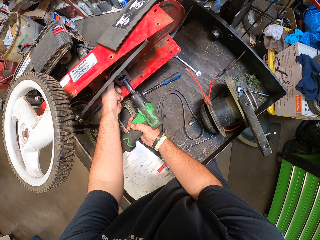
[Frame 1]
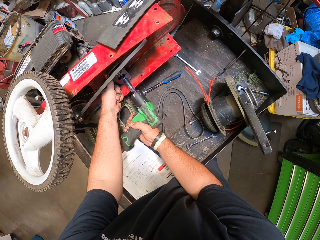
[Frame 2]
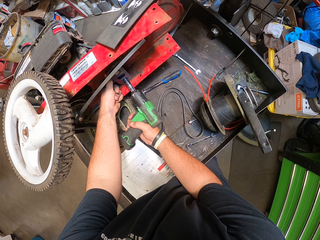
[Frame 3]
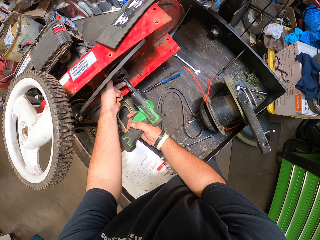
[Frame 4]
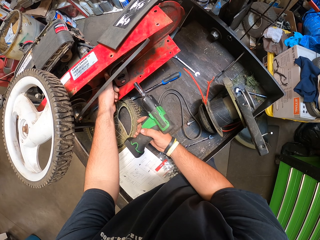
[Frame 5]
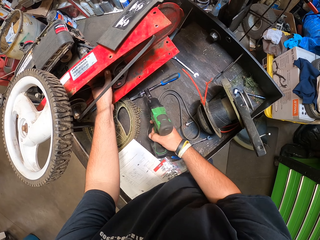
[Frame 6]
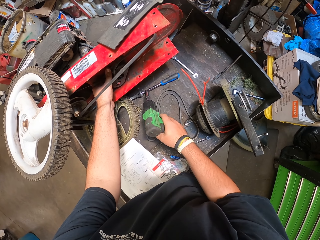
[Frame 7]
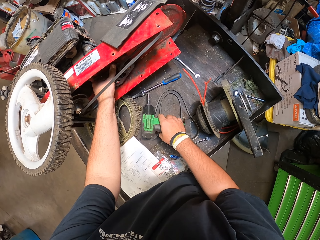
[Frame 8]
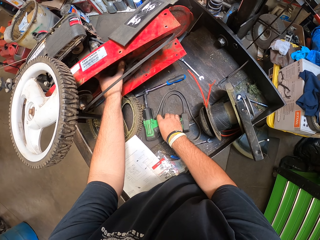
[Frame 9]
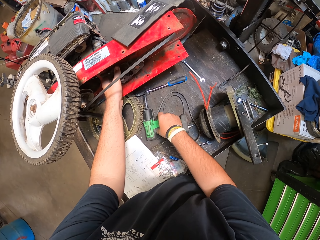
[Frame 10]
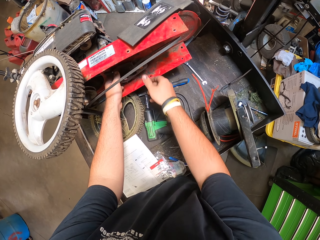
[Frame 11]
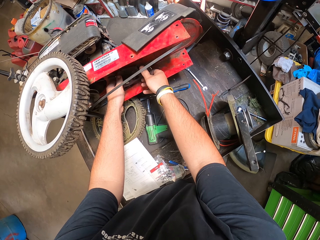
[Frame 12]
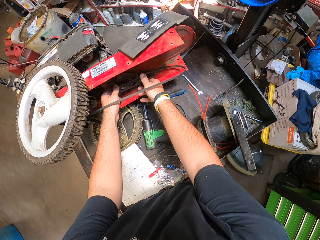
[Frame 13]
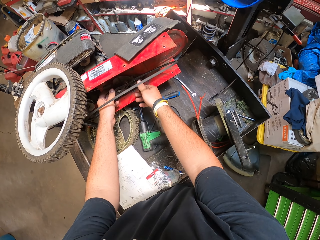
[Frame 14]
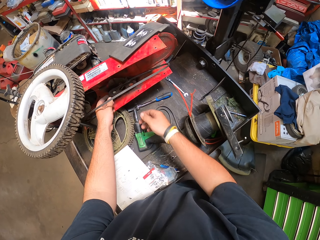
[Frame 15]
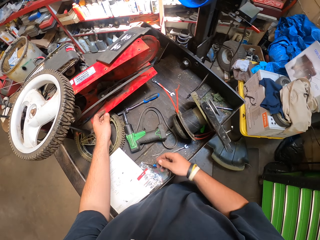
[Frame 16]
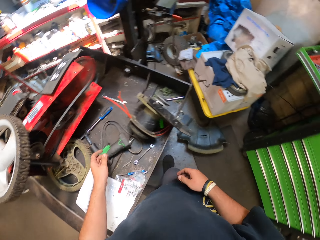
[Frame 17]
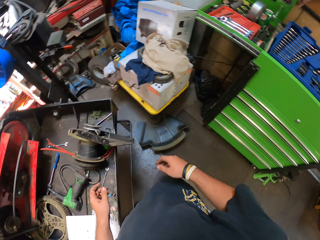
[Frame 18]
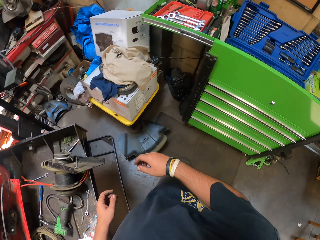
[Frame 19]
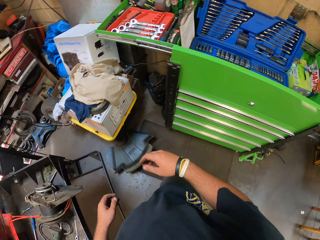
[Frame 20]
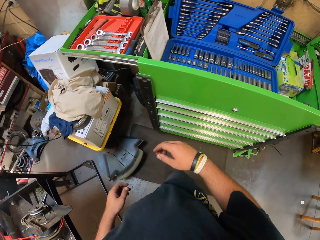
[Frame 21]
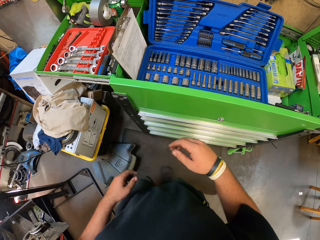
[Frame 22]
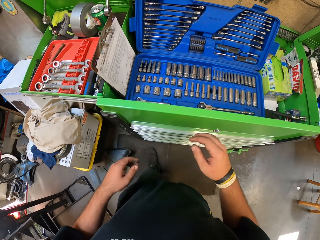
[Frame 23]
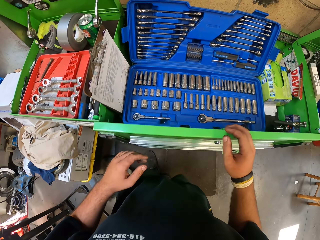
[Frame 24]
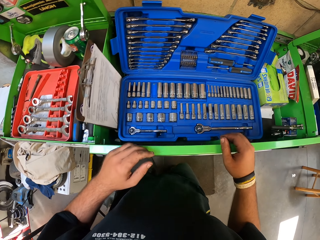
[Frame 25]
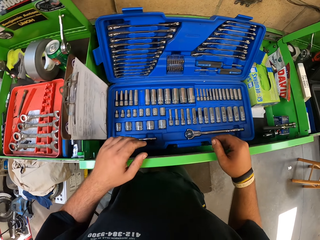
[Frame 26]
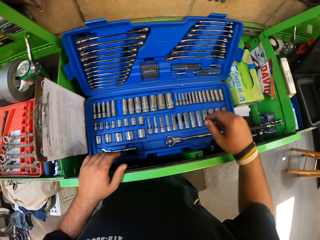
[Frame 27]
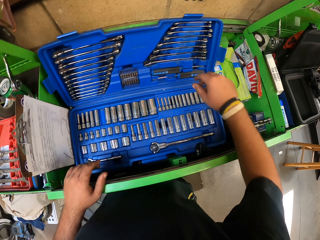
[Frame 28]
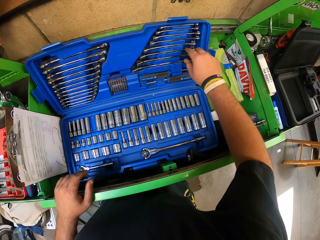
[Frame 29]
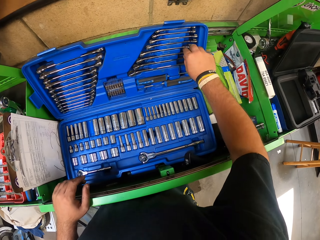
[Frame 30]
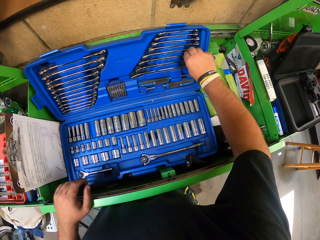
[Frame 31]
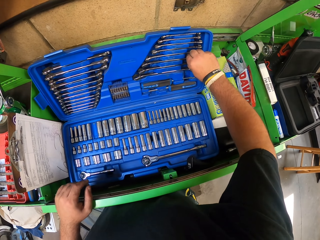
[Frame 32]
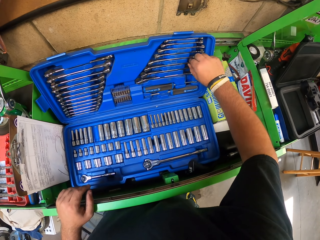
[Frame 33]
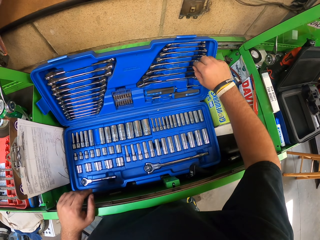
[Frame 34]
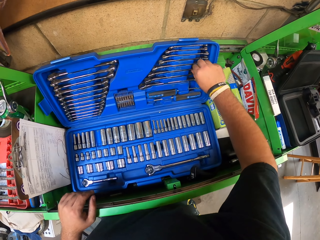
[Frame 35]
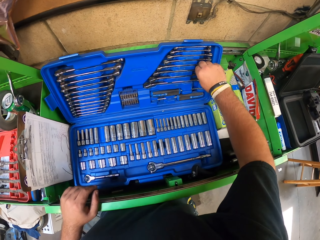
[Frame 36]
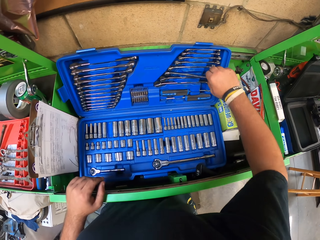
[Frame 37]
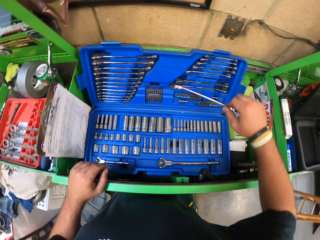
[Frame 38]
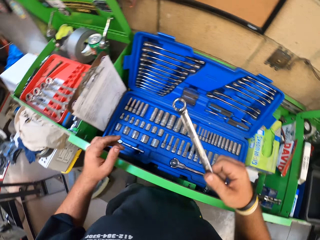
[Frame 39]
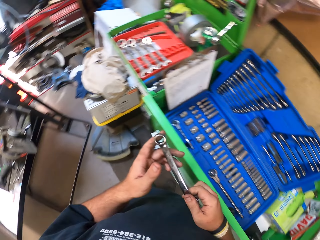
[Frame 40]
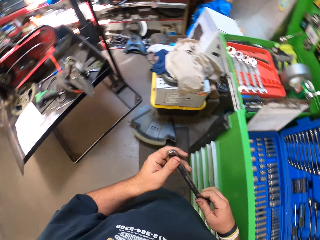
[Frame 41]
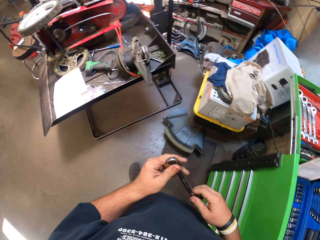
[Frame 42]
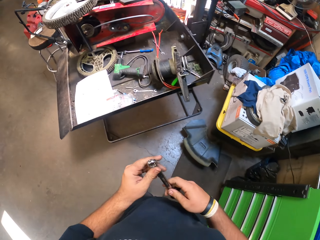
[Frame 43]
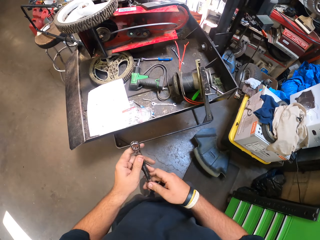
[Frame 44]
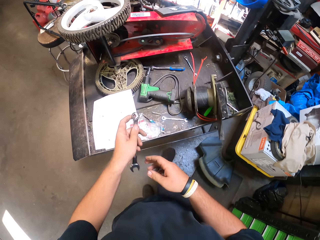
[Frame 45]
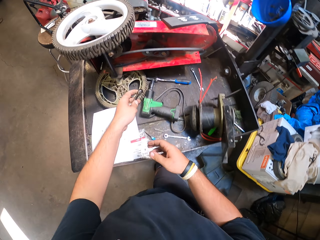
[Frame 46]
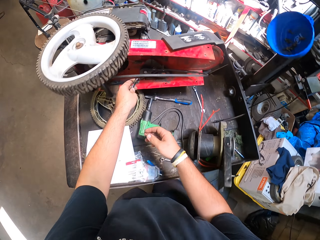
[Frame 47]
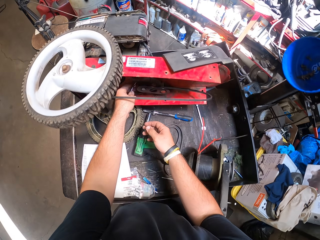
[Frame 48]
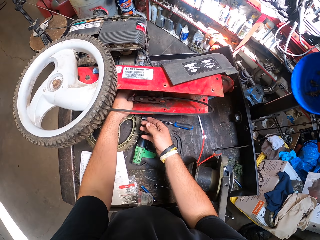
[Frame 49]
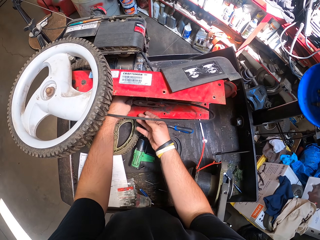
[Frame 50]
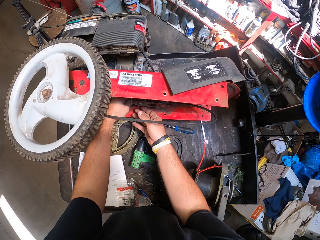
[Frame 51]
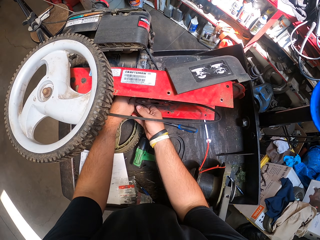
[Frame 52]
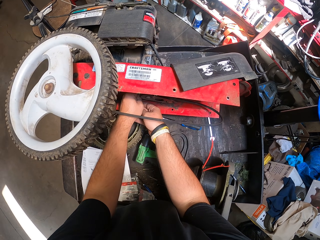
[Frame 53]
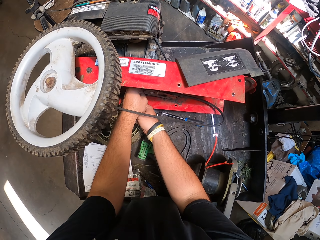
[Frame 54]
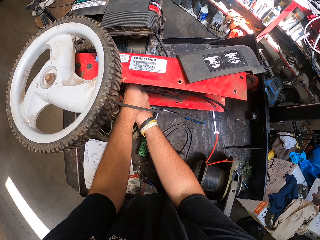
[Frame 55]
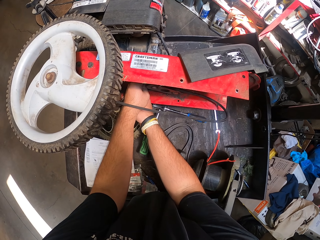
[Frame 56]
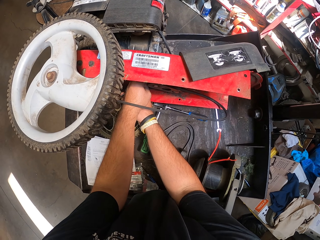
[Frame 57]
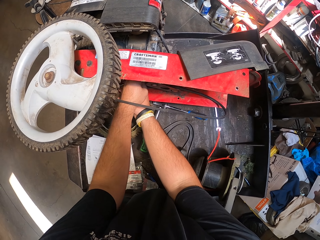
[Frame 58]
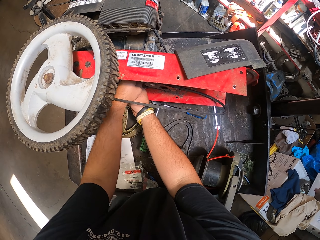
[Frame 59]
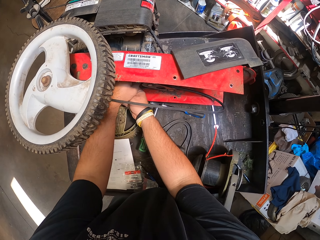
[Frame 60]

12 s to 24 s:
The camera wearer puts the impact driver on the surface. They hold a metal plate. They walk in the garage. They take a spanner. They hold the spanner. They walk in the garage. They adjust a nut.

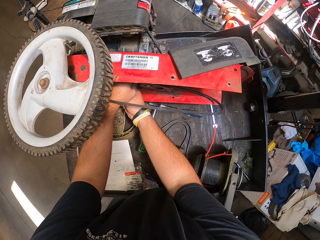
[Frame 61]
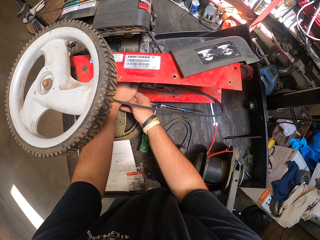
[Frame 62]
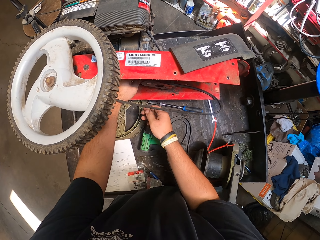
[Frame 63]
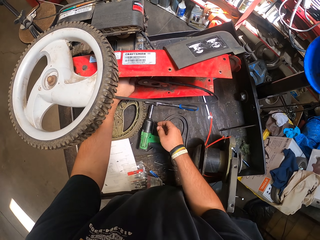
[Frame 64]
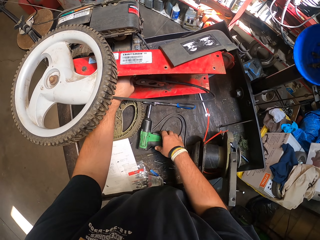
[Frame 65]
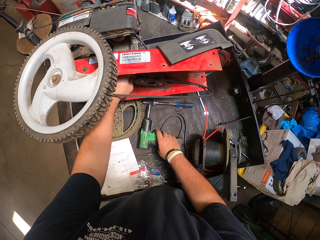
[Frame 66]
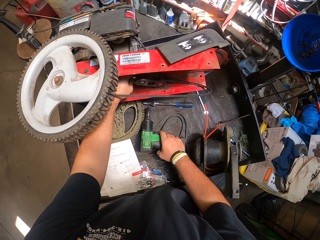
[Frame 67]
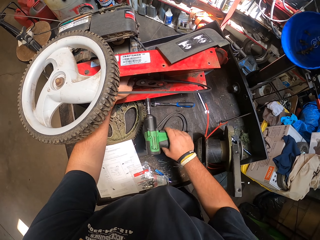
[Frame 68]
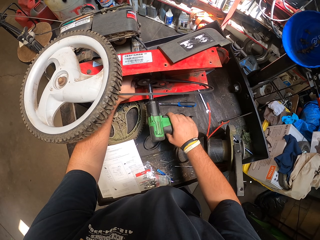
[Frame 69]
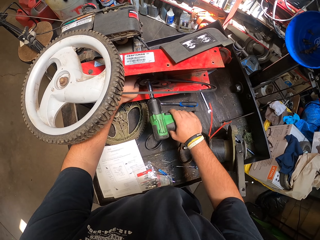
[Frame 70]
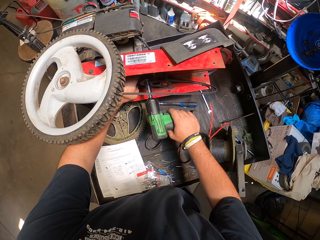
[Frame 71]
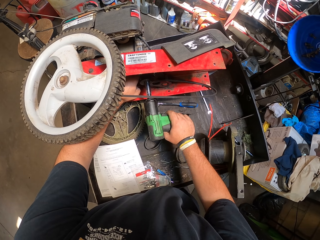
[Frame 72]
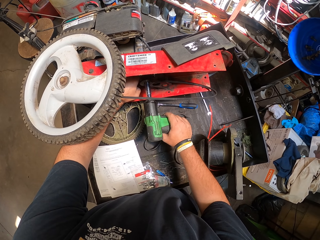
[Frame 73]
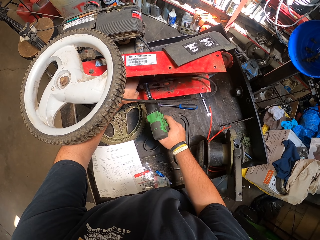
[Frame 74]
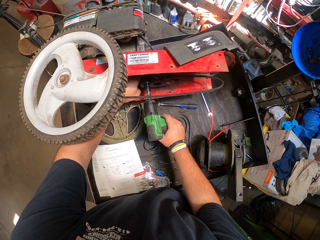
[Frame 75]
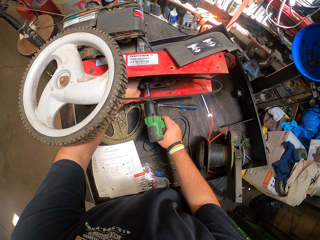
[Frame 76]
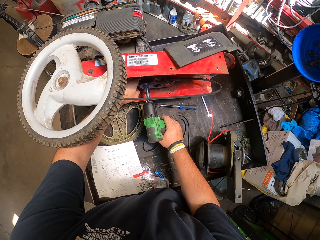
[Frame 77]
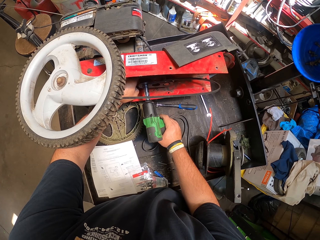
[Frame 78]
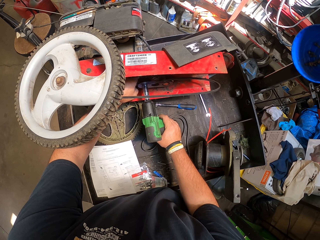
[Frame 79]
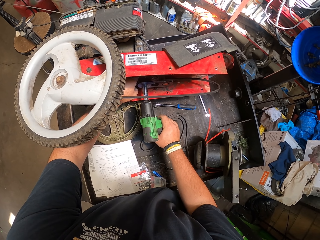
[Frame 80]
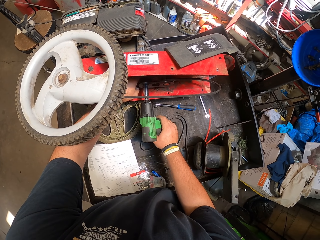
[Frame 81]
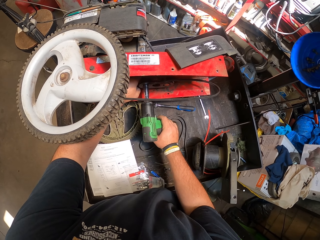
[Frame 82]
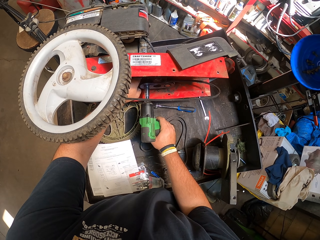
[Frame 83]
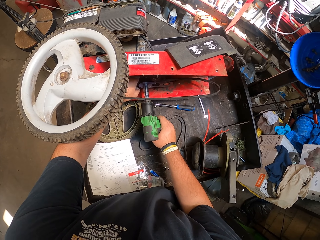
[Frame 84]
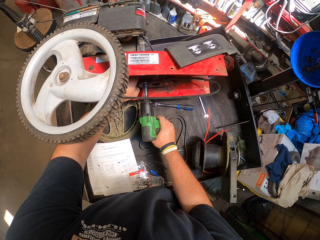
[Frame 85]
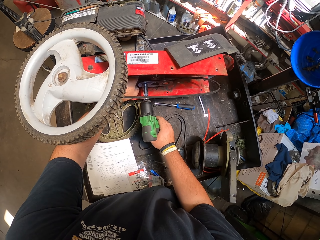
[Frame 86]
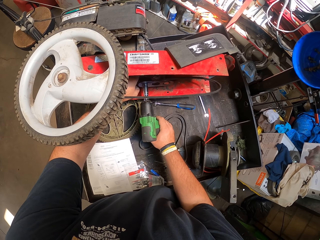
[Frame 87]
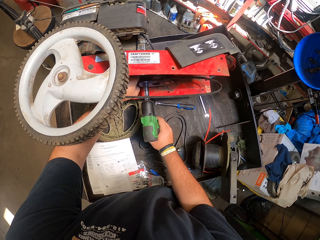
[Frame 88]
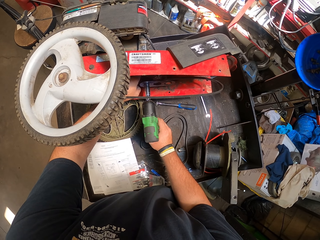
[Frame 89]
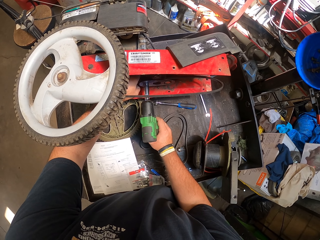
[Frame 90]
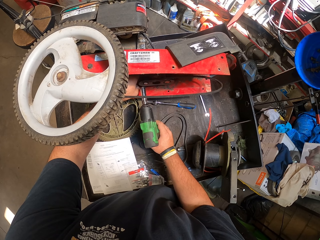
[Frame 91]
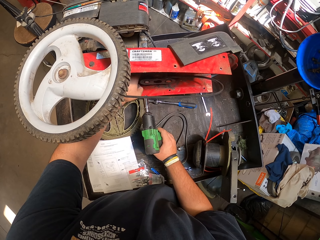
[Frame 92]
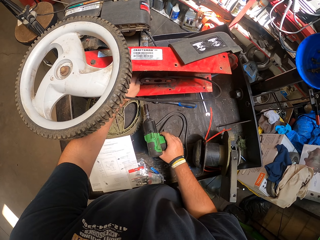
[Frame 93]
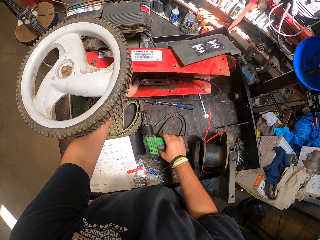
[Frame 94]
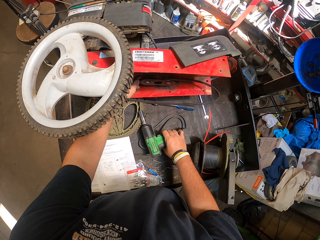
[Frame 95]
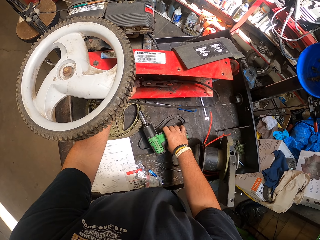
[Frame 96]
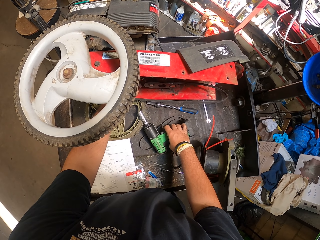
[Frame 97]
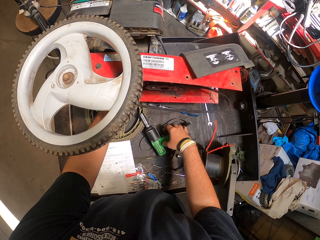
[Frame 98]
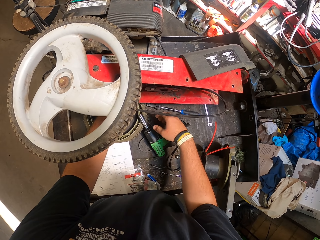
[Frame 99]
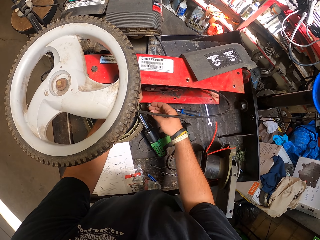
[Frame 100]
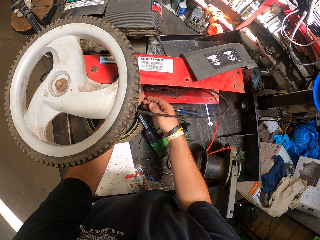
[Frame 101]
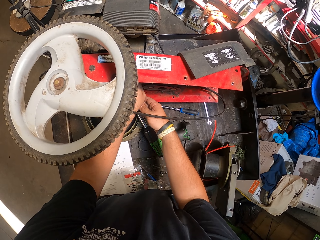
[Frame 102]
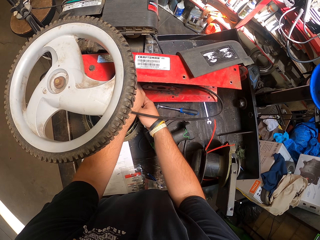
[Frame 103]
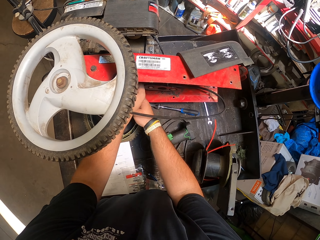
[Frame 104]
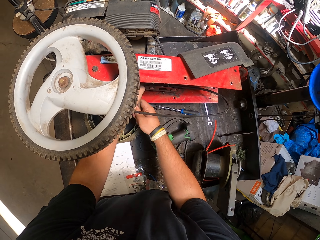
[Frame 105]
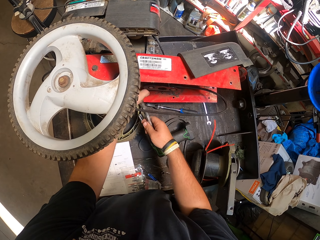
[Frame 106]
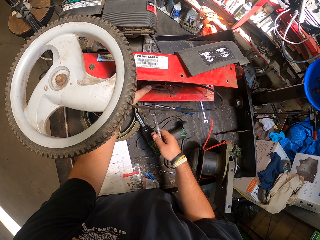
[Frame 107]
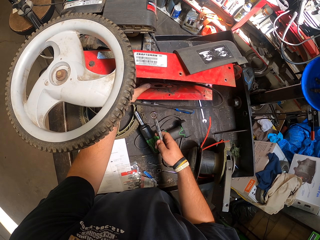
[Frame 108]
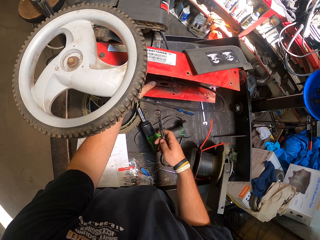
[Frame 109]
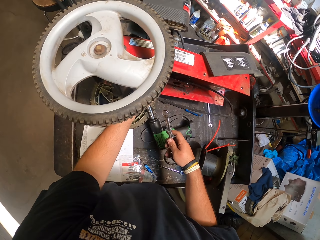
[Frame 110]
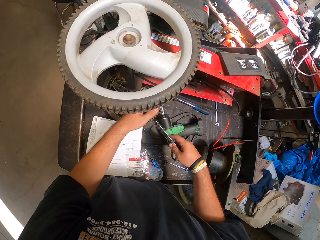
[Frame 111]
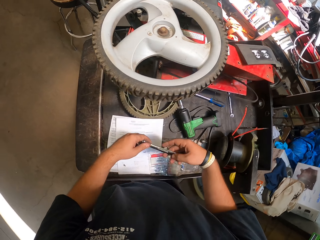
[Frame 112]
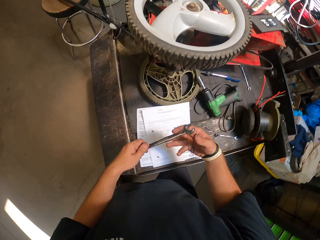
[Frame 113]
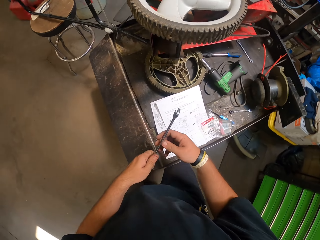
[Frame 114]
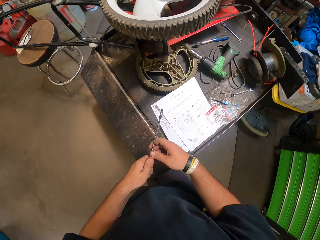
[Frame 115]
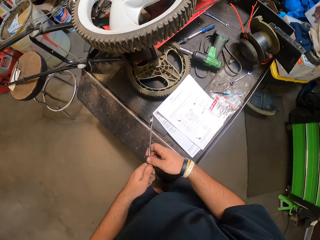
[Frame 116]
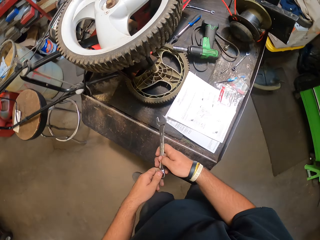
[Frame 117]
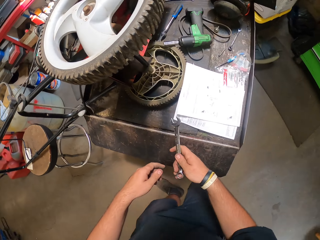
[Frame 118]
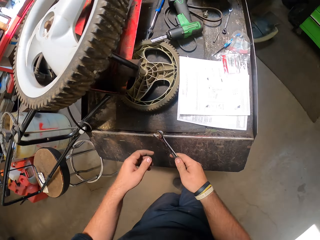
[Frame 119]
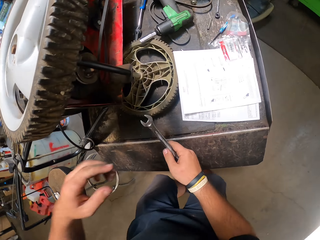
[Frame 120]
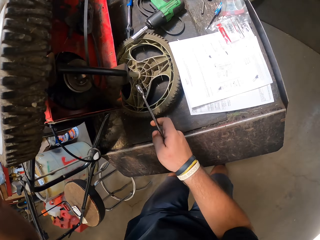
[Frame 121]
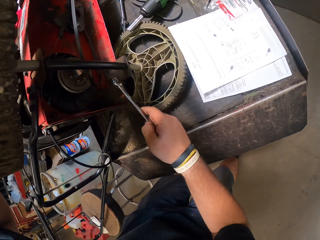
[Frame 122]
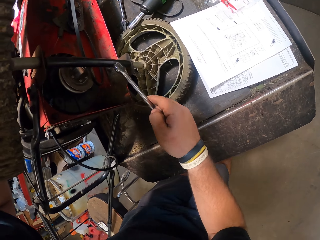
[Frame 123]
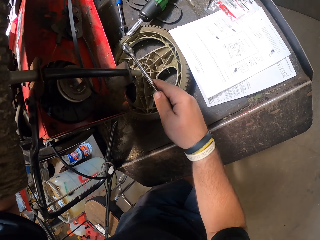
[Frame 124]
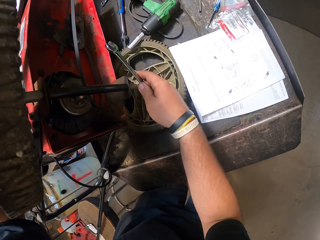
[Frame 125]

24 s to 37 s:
The camera wearer takes an impact drill. They adjust a nut. They put the impact driver down. They take a spanner. They hold the spanner. They walk beside the lawnmower.
